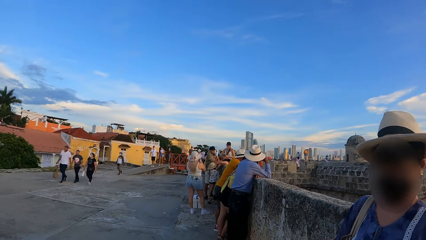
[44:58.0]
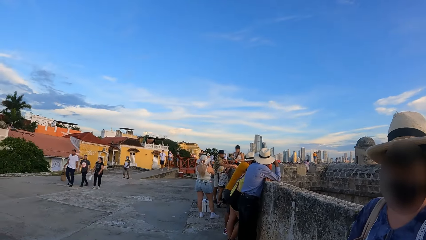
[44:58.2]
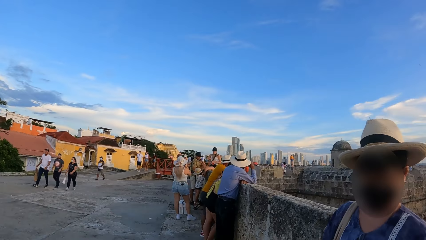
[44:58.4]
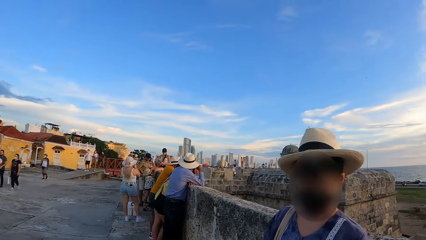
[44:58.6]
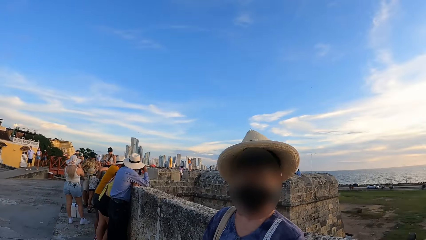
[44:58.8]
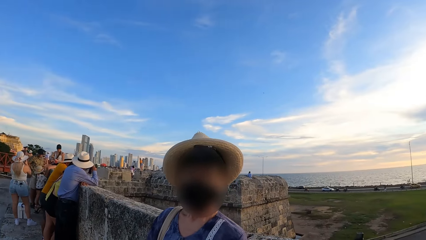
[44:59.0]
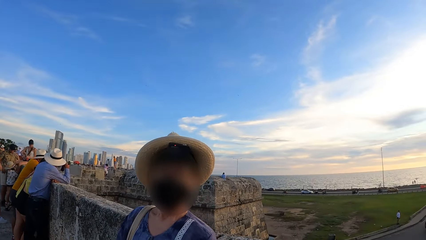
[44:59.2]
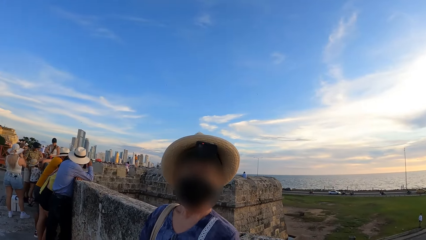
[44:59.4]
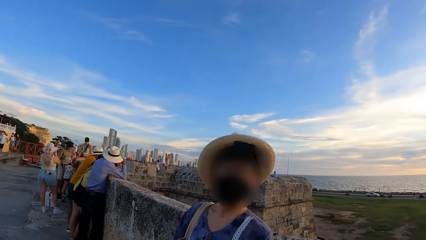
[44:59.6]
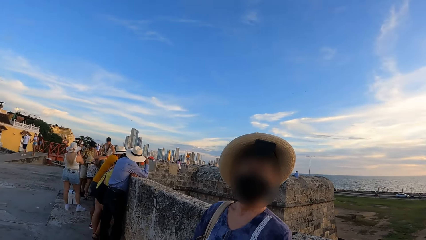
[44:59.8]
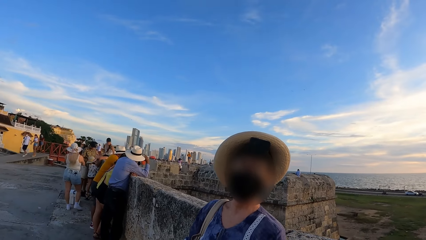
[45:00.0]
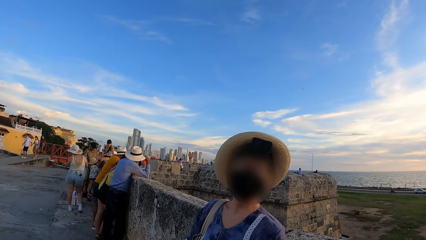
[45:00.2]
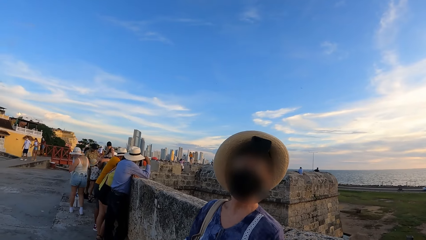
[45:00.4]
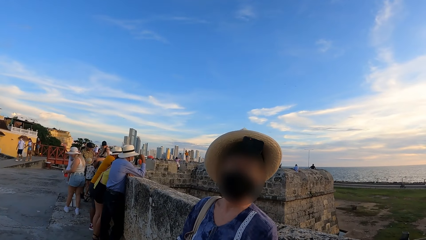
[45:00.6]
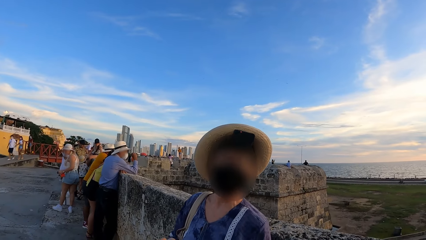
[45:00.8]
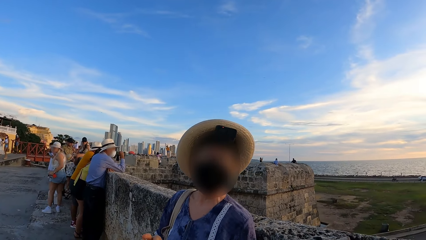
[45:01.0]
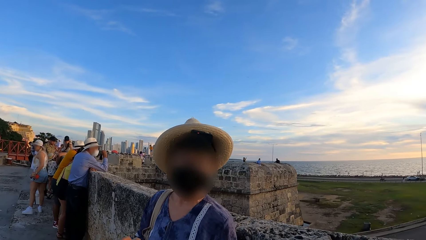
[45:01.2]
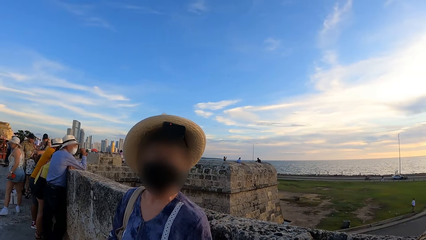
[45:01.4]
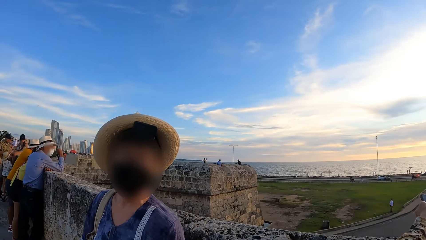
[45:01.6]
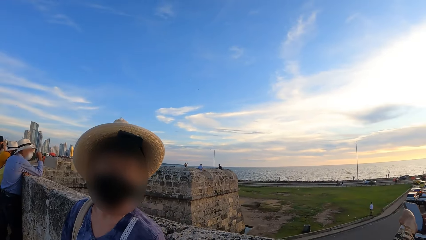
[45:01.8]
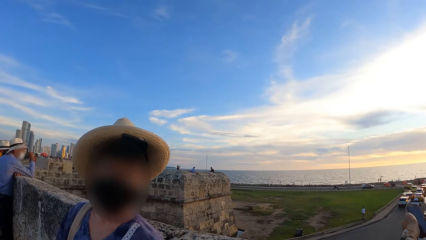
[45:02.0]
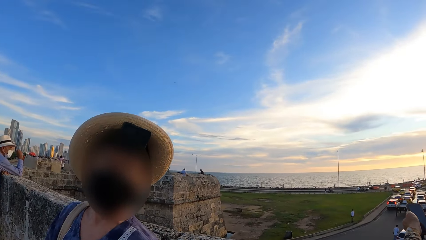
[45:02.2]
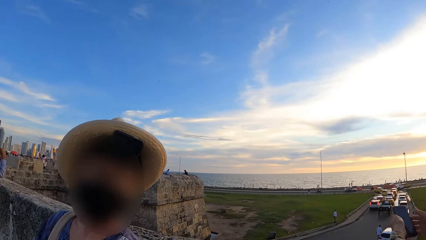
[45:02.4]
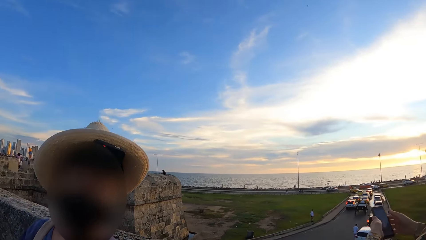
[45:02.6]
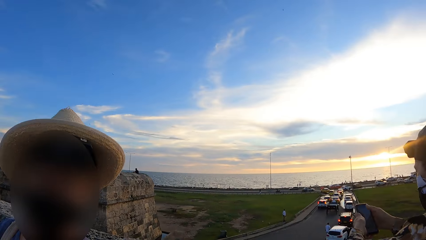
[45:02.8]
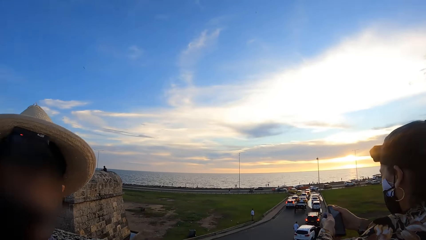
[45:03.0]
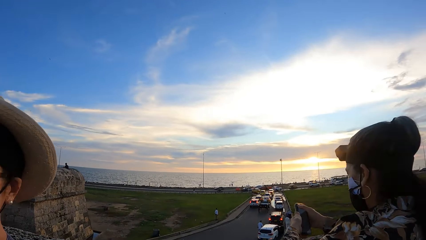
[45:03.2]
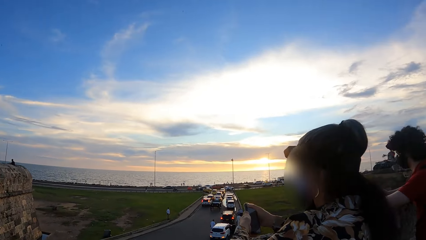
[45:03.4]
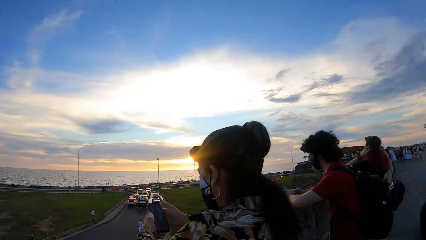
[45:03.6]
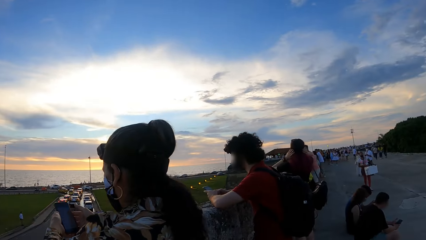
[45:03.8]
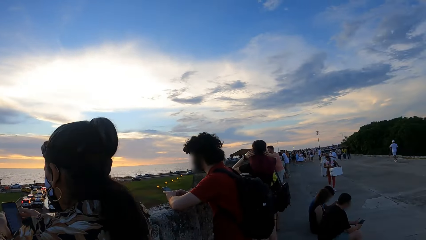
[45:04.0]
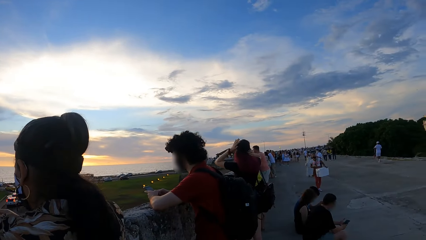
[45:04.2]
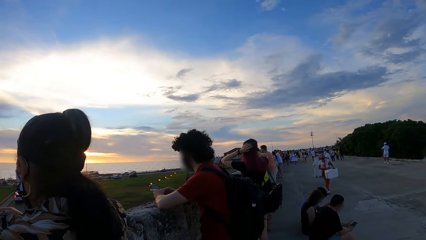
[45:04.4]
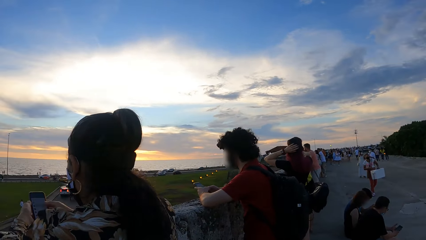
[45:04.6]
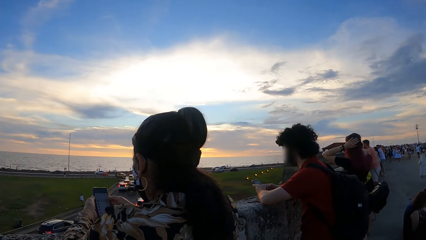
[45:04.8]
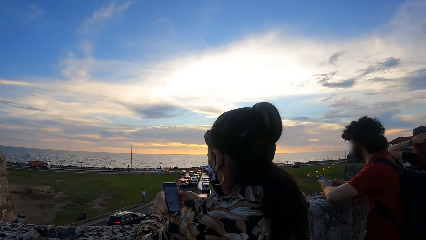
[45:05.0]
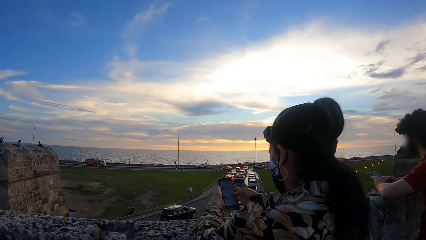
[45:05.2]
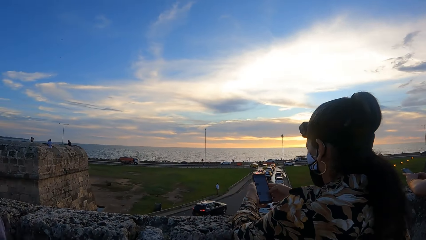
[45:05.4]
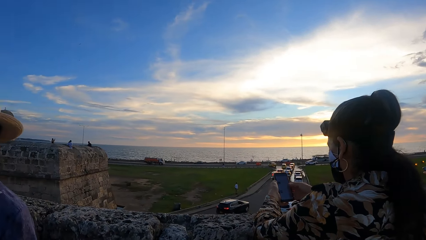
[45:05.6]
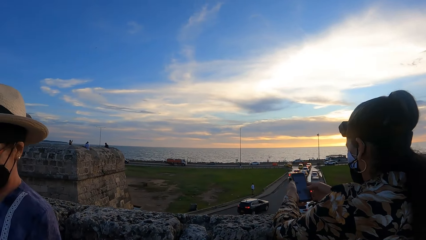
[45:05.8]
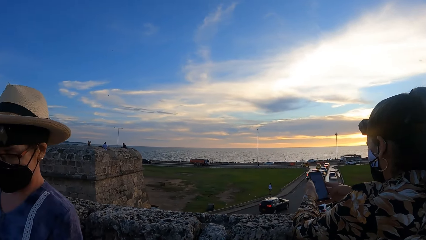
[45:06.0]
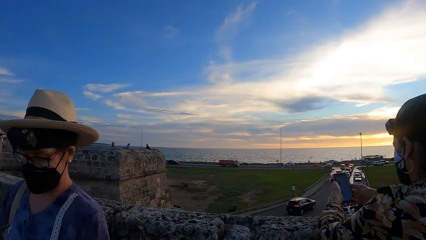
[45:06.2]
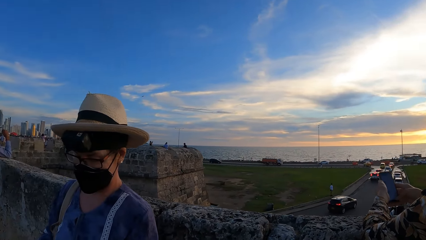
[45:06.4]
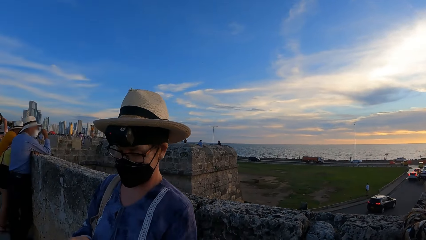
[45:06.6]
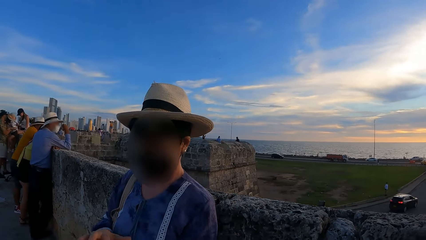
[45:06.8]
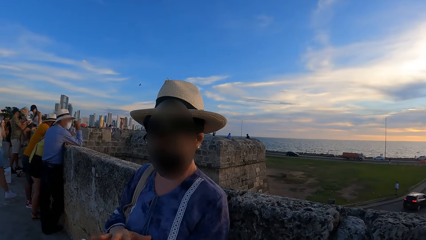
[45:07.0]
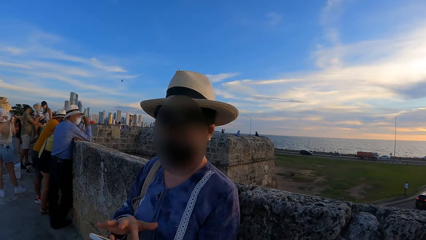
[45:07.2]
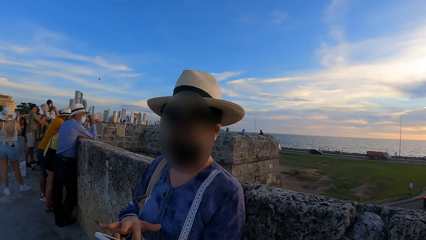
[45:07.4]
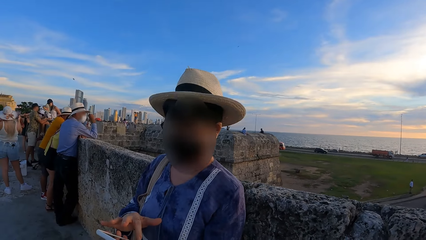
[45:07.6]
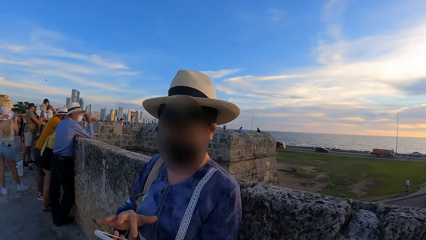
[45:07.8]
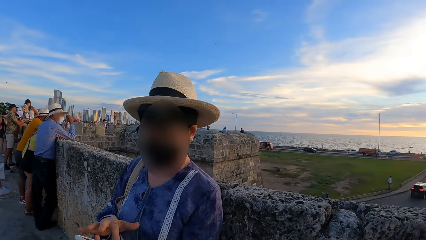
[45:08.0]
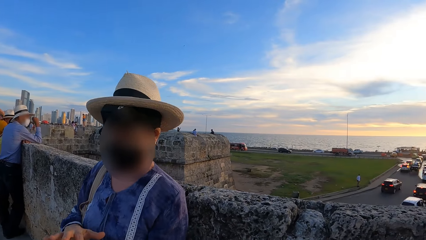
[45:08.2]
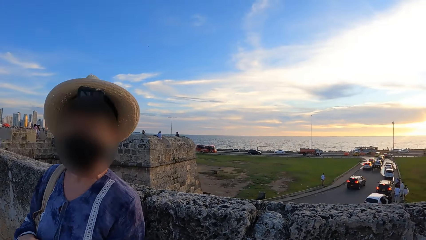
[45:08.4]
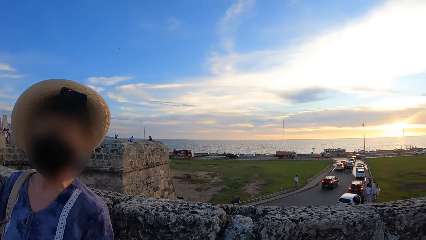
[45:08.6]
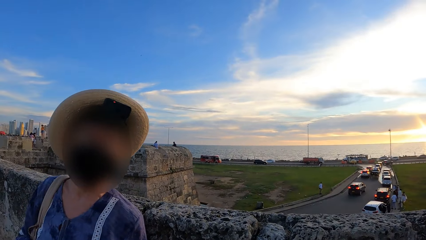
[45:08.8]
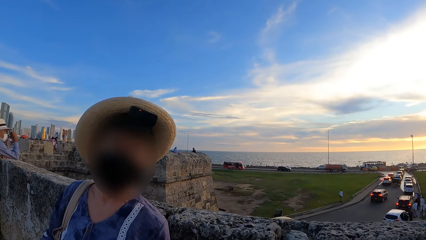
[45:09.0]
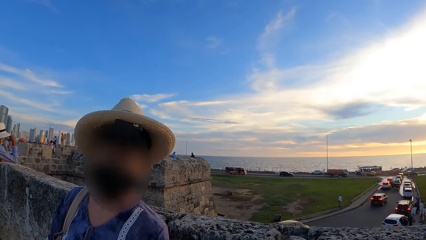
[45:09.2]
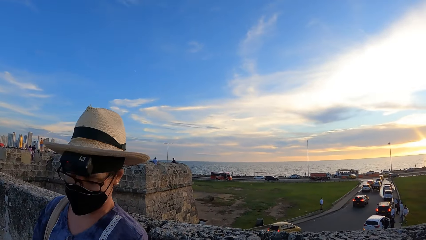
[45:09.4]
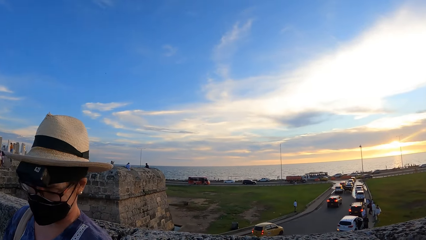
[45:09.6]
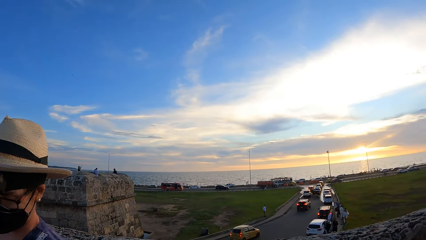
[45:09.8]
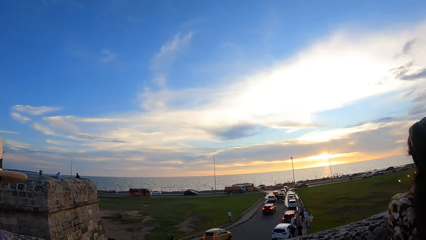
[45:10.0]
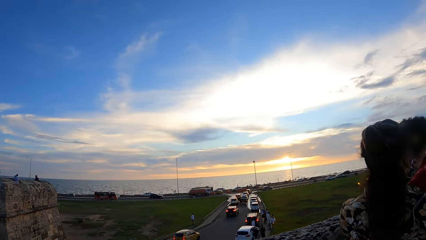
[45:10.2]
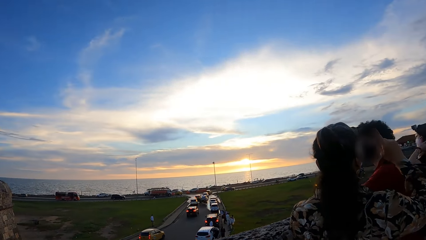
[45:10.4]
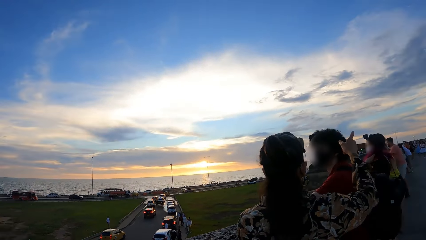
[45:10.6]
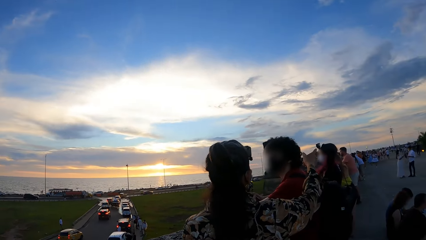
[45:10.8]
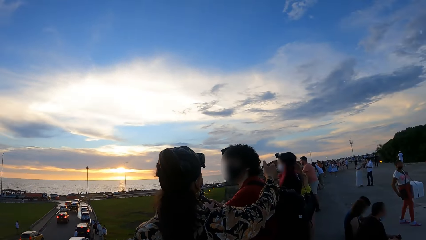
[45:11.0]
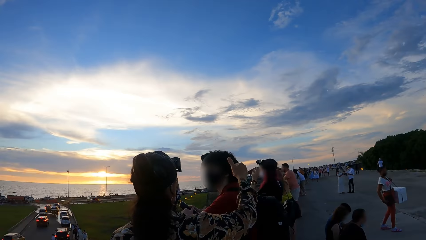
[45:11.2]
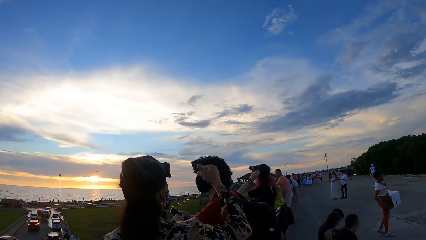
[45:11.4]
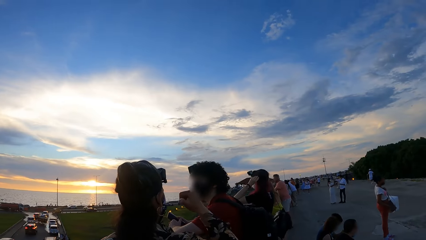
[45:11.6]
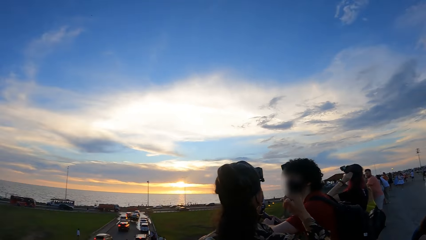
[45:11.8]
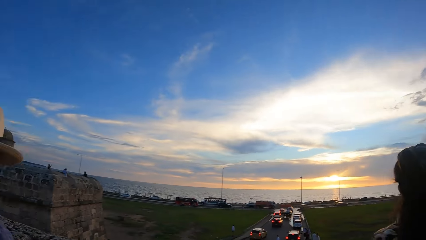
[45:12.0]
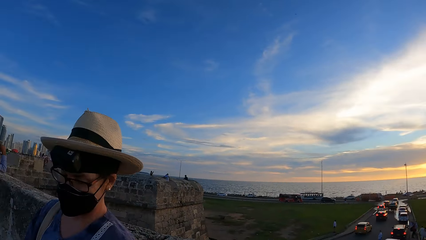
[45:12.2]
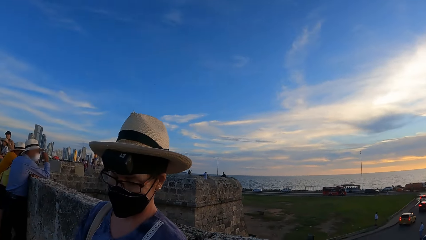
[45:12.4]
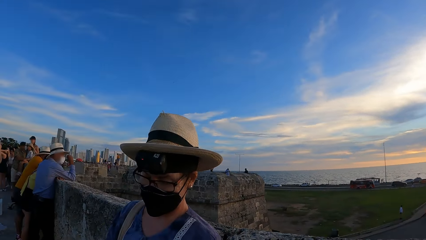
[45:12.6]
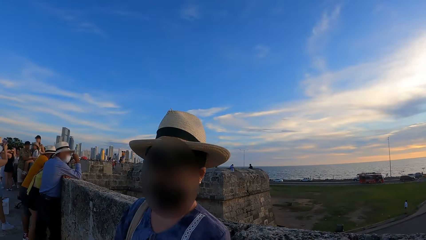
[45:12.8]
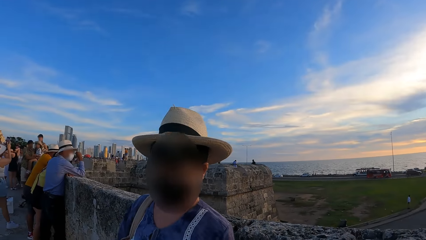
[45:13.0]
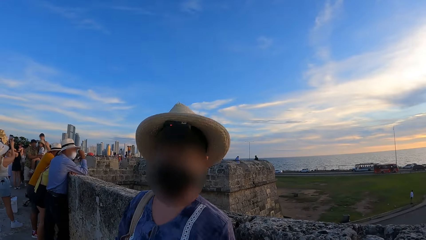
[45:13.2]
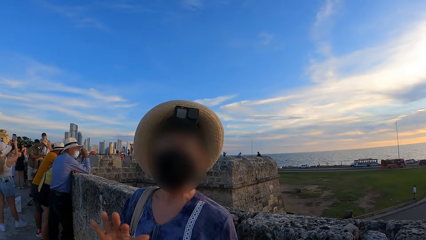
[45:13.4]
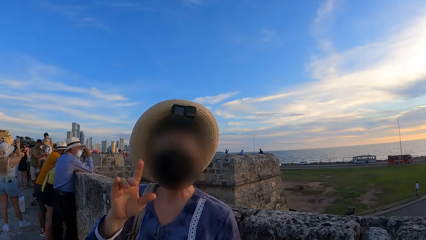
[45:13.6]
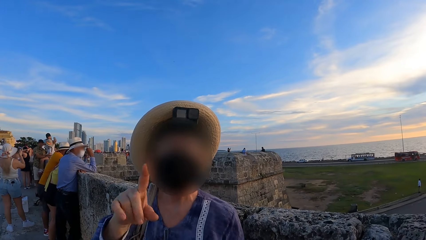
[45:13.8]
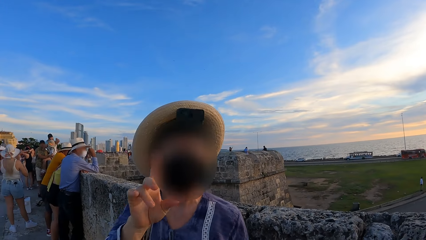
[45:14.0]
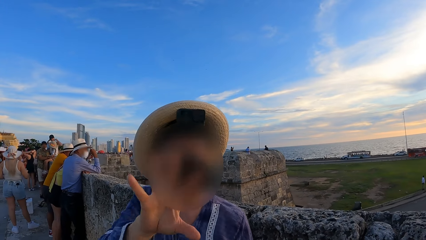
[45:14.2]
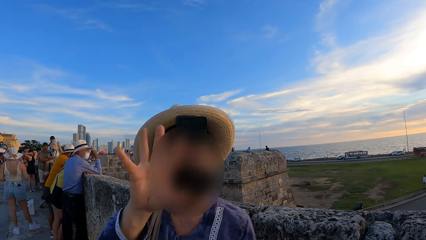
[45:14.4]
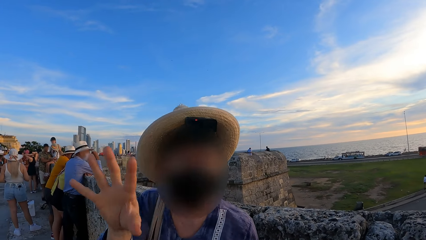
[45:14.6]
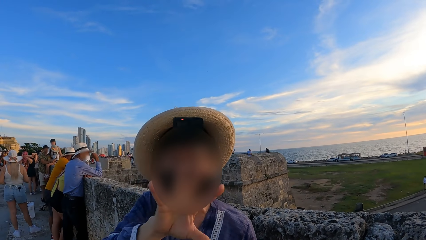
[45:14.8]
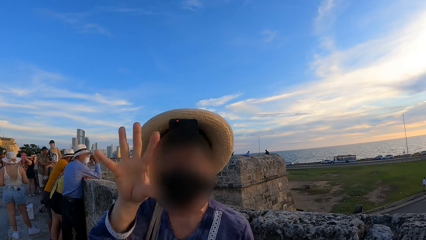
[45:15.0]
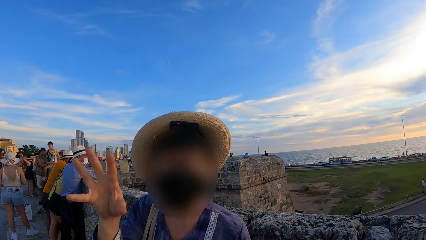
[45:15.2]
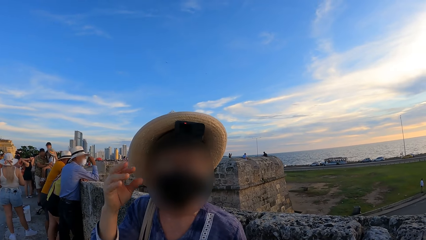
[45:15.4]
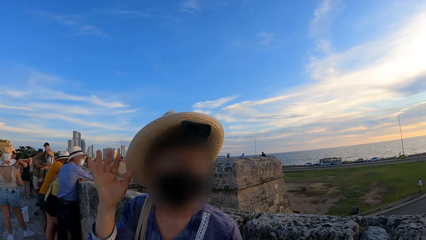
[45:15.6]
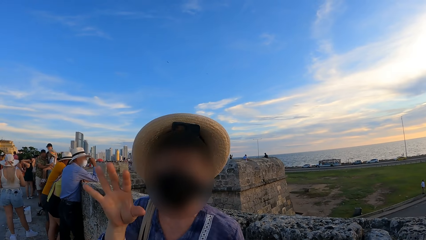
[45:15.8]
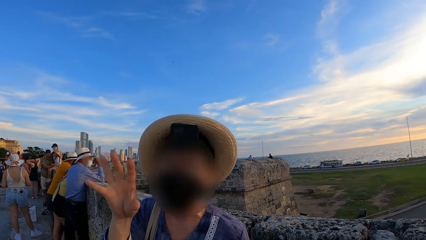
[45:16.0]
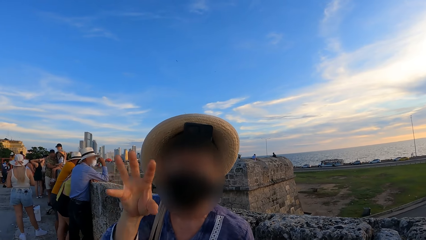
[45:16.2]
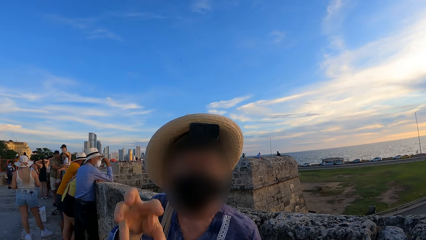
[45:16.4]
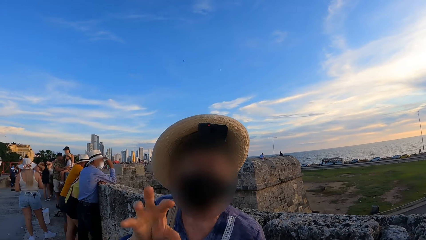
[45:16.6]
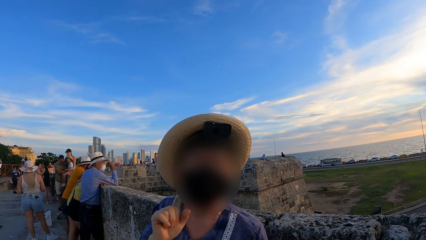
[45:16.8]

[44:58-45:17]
A lady interacts with the camera wearer. The camera wearer interacts with the lady. They look around a road. They look at the lady. The lady interacts with the camera wearer. The camera wearer looks around the road. They interact with the lady. The lady interacts with the camera wearer.
